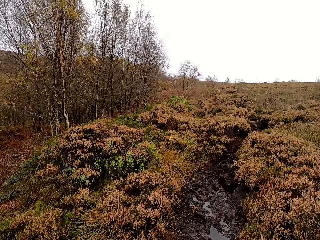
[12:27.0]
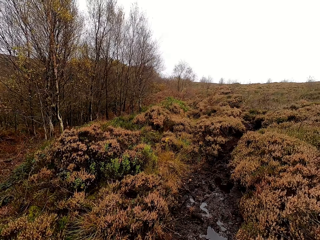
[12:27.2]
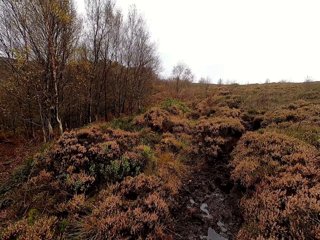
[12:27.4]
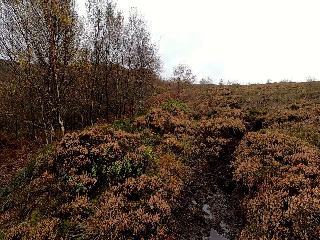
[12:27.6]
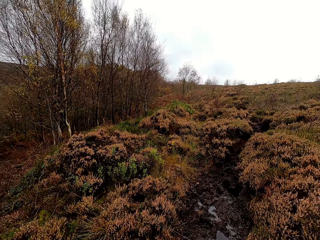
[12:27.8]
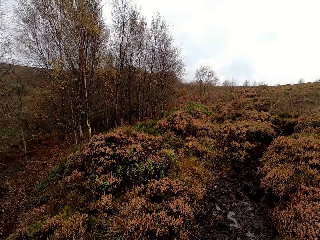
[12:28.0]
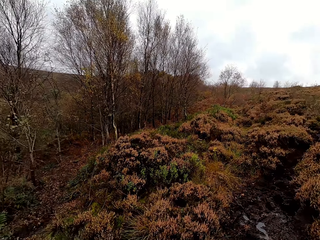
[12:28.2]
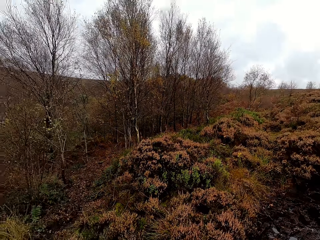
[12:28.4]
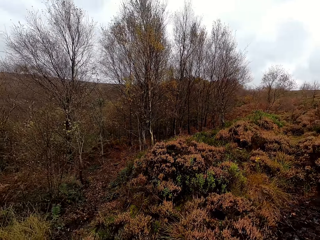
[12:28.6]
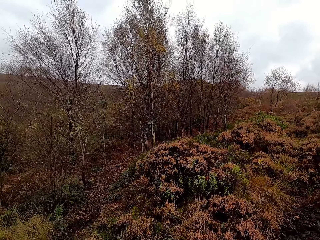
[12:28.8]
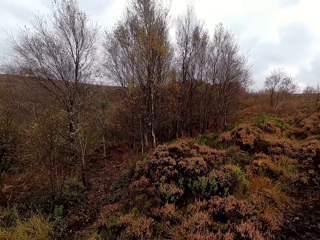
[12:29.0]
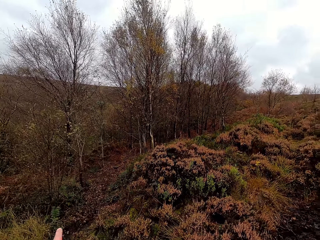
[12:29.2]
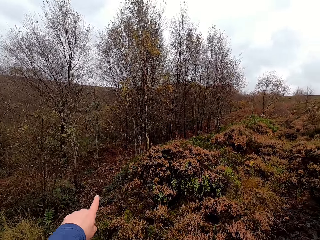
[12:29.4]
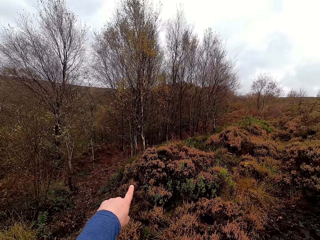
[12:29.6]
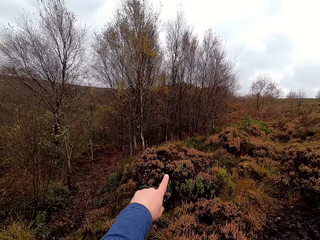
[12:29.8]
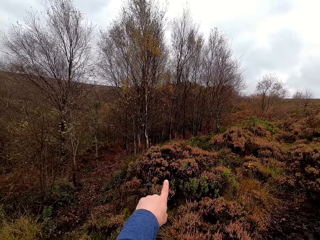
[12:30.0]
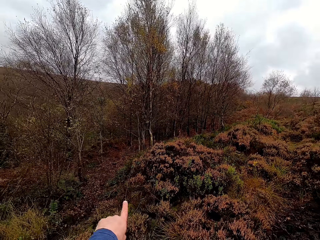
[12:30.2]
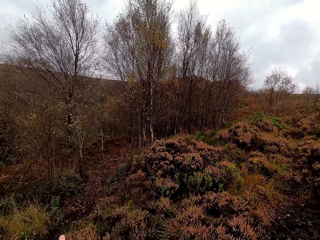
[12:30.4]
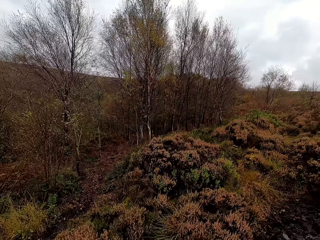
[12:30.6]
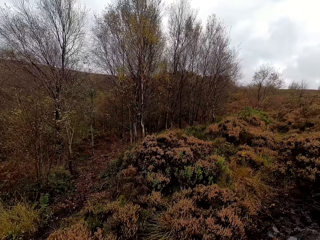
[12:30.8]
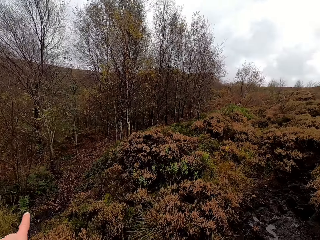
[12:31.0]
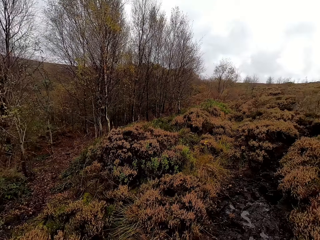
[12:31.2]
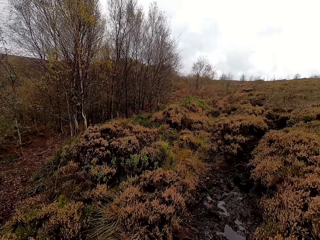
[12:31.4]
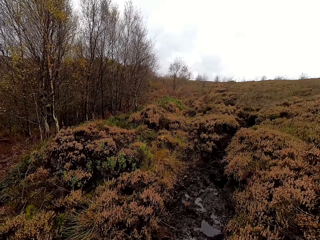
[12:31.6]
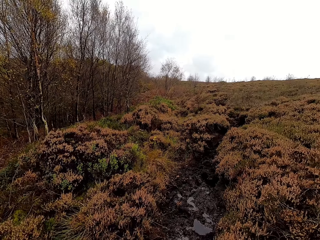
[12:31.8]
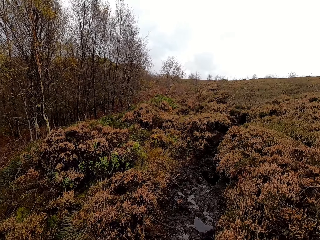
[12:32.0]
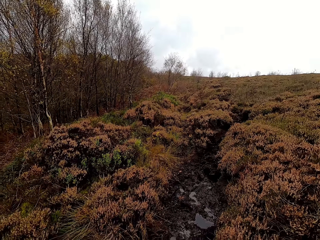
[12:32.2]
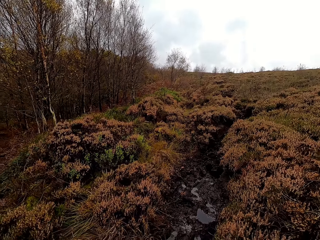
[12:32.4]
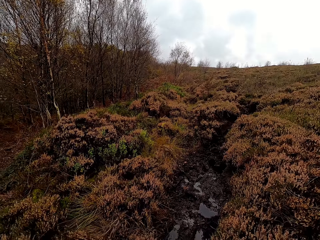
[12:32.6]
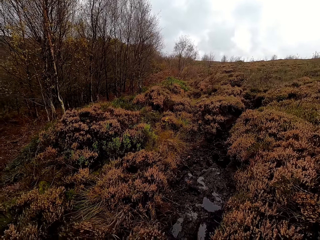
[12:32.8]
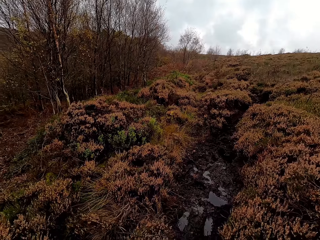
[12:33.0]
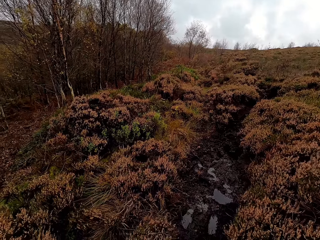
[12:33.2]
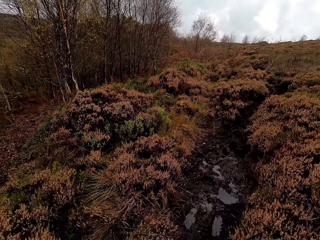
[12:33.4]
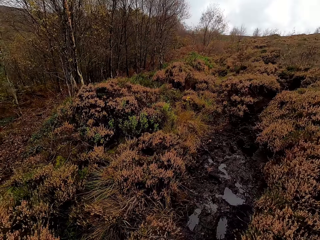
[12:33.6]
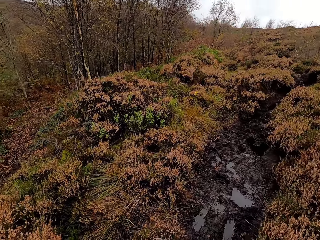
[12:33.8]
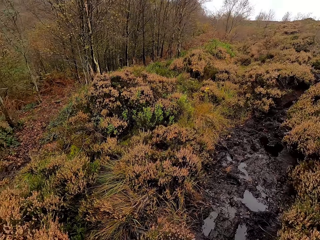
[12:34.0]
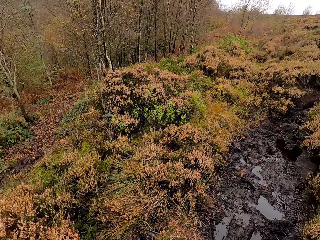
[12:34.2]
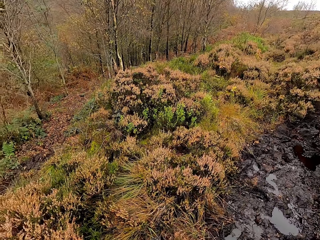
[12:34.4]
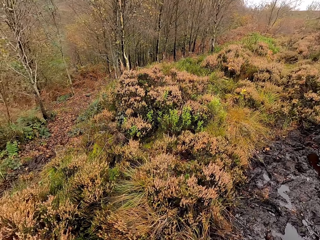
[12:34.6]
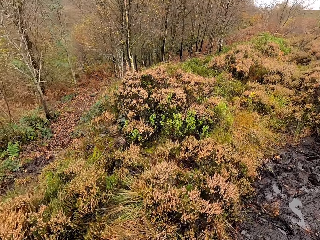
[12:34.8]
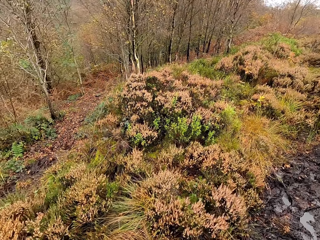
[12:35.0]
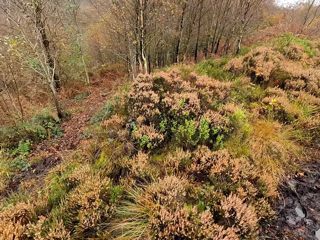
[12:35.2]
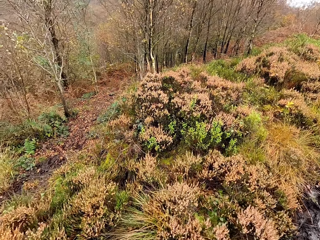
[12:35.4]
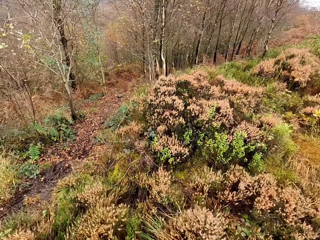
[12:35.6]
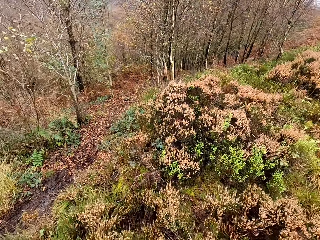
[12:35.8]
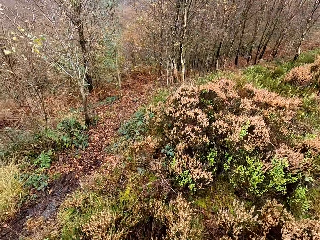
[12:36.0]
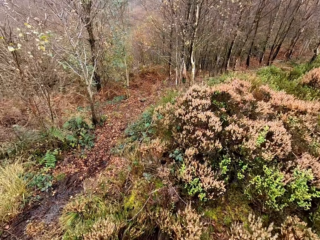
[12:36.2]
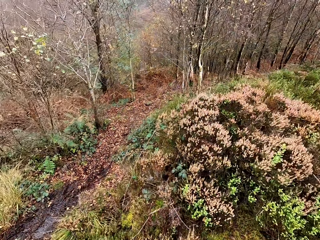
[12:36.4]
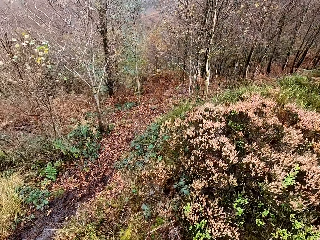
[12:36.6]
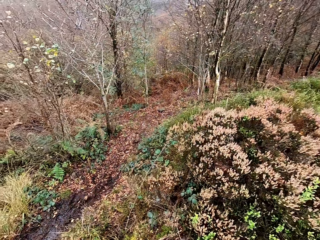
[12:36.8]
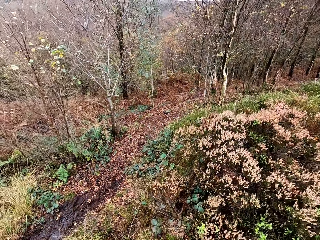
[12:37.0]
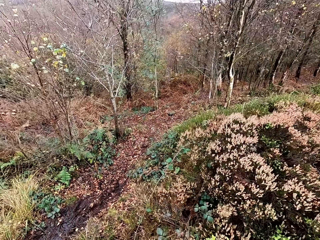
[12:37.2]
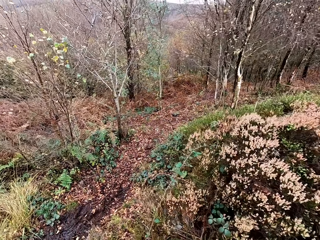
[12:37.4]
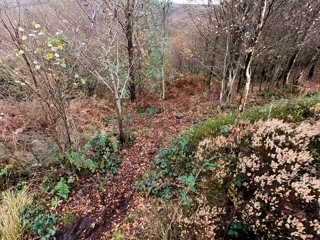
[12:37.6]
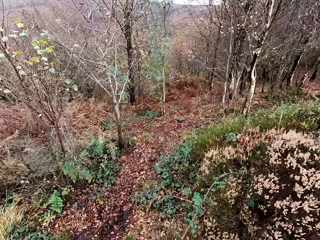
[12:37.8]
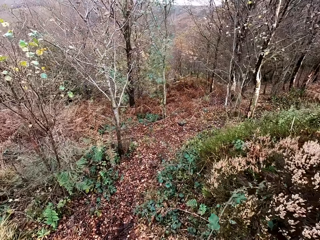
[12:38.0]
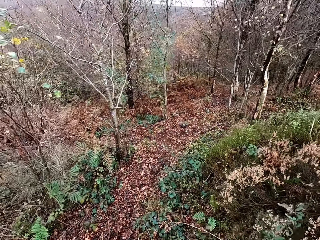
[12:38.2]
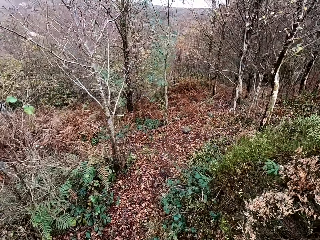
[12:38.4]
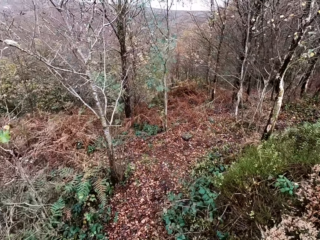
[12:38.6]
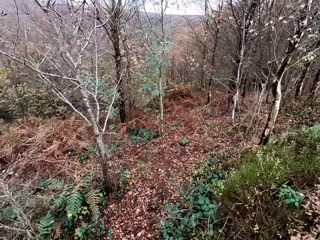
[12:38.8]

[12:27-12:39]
The camera wearer points at the field. They converse with a female. They walk along the path.

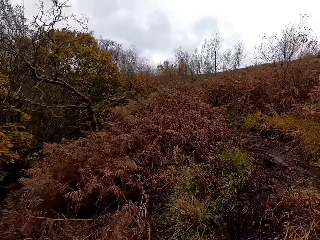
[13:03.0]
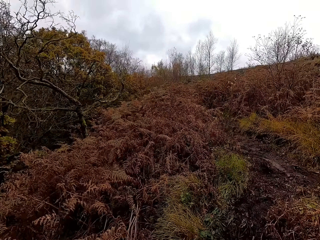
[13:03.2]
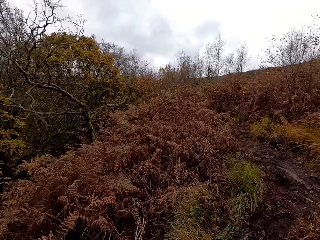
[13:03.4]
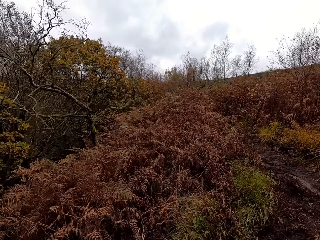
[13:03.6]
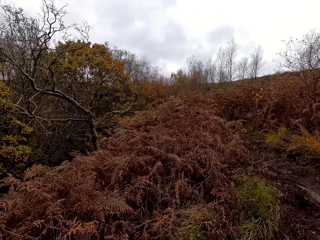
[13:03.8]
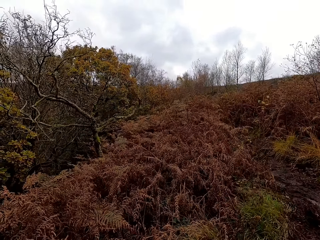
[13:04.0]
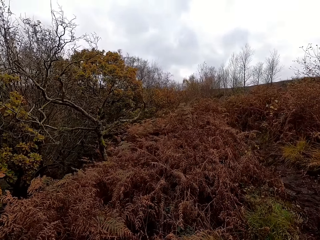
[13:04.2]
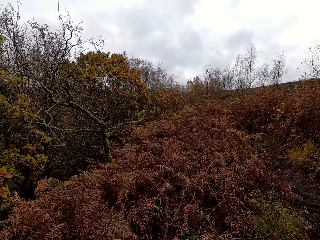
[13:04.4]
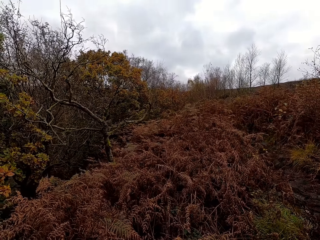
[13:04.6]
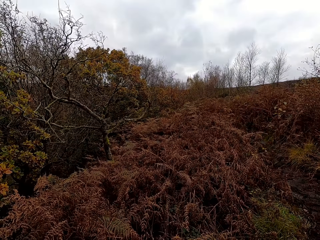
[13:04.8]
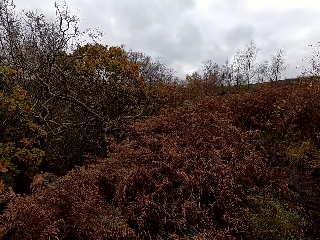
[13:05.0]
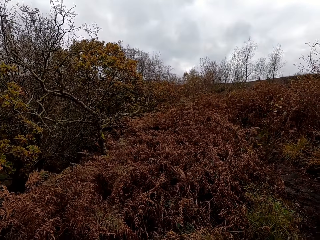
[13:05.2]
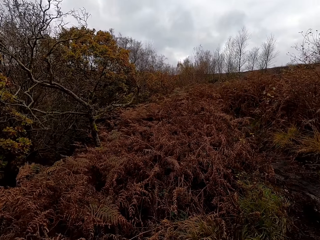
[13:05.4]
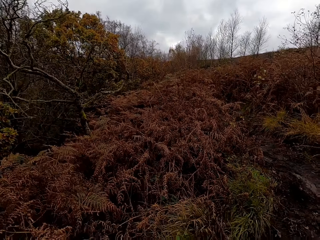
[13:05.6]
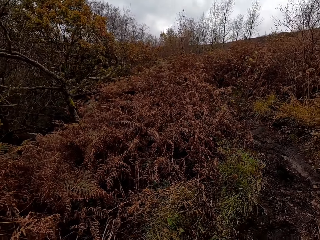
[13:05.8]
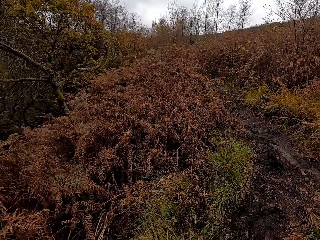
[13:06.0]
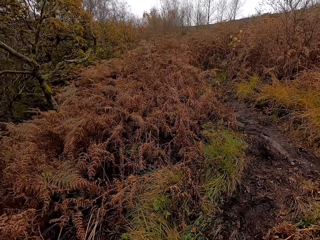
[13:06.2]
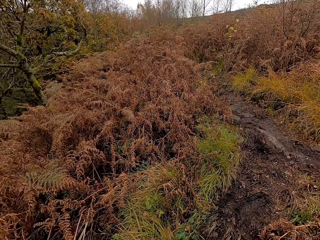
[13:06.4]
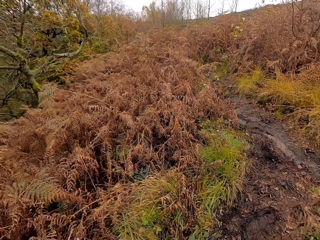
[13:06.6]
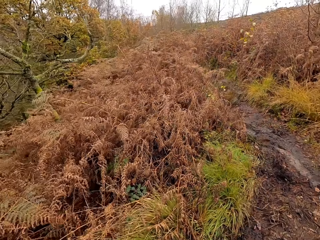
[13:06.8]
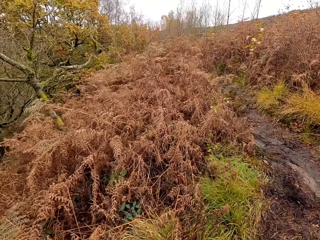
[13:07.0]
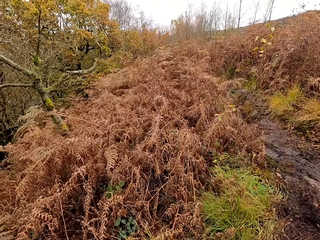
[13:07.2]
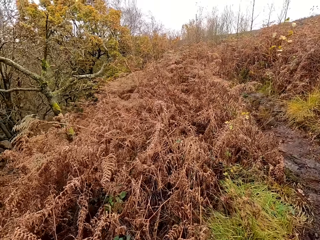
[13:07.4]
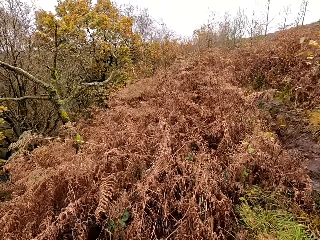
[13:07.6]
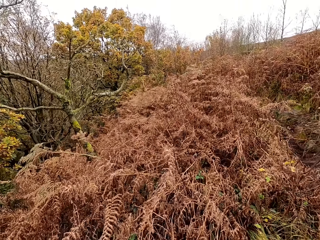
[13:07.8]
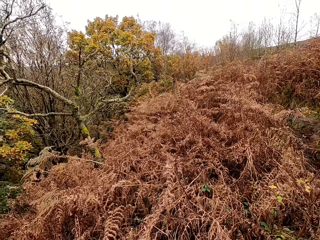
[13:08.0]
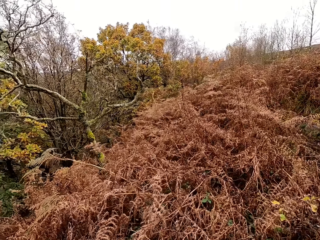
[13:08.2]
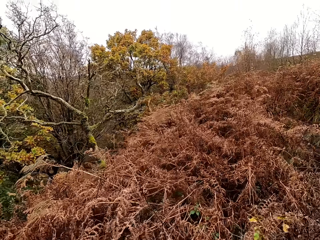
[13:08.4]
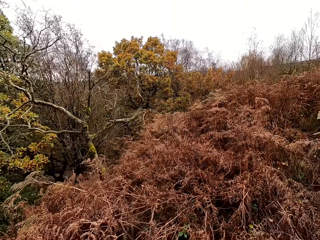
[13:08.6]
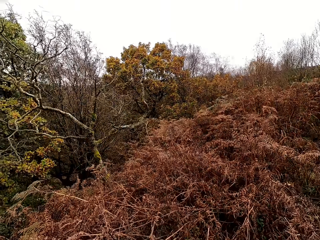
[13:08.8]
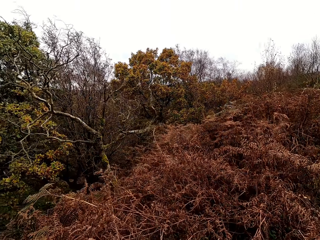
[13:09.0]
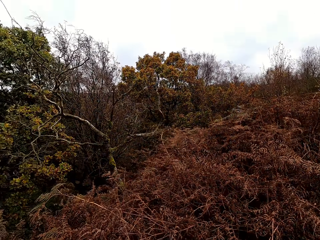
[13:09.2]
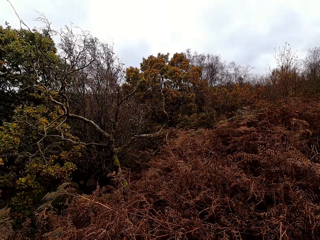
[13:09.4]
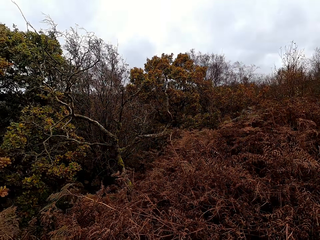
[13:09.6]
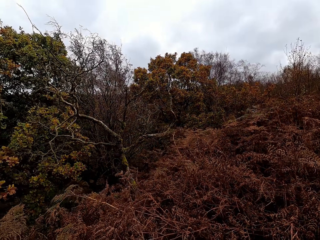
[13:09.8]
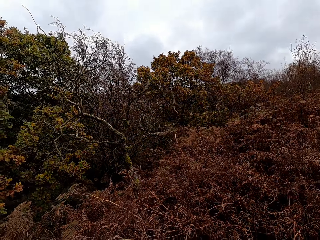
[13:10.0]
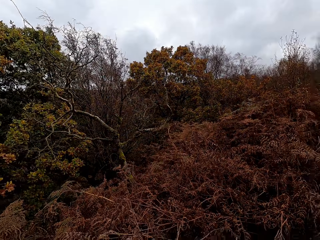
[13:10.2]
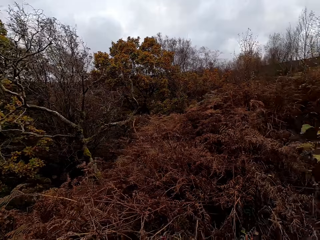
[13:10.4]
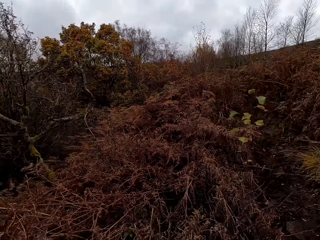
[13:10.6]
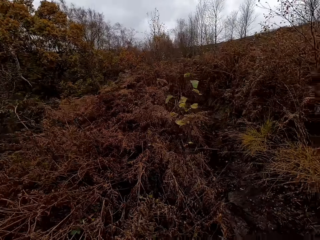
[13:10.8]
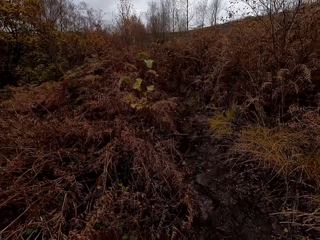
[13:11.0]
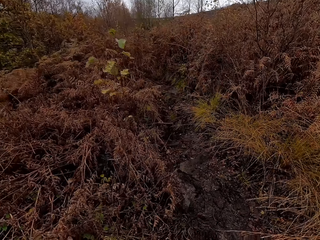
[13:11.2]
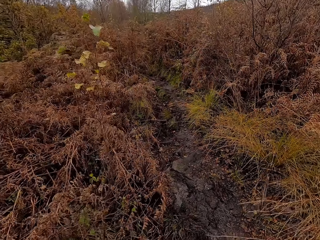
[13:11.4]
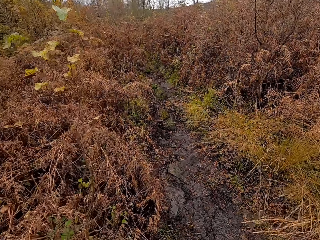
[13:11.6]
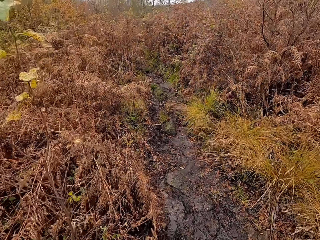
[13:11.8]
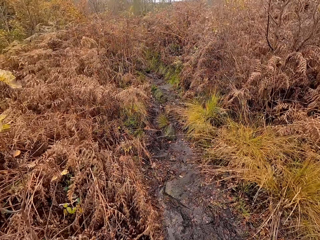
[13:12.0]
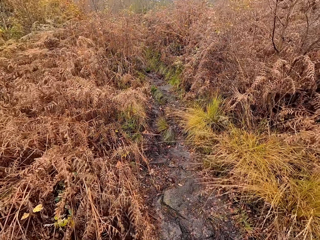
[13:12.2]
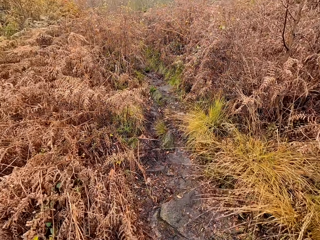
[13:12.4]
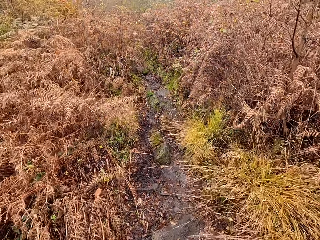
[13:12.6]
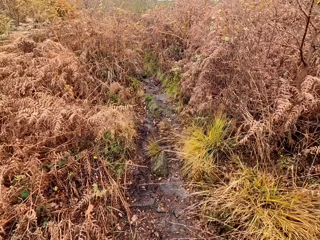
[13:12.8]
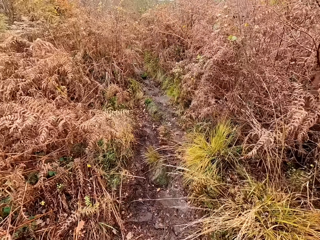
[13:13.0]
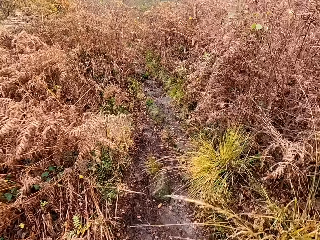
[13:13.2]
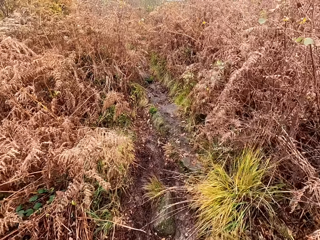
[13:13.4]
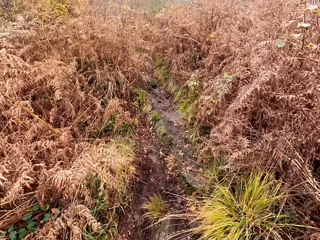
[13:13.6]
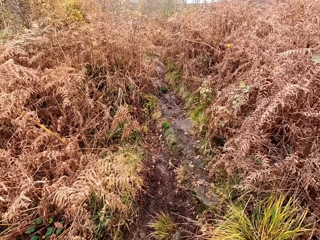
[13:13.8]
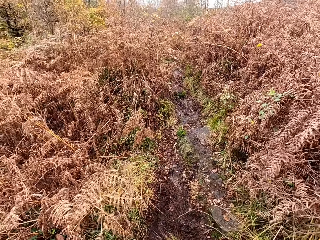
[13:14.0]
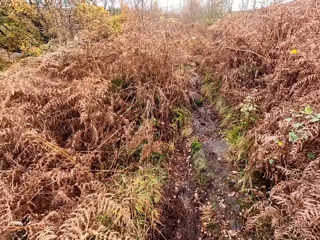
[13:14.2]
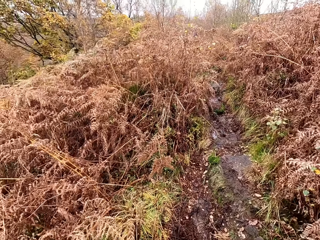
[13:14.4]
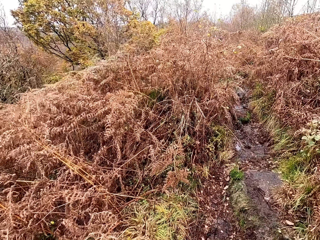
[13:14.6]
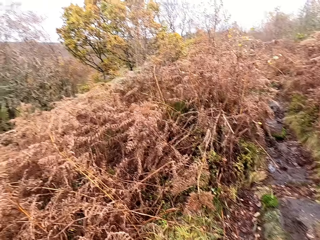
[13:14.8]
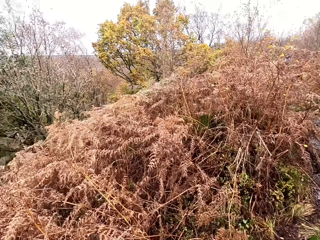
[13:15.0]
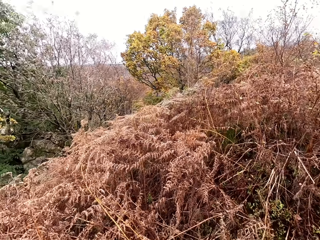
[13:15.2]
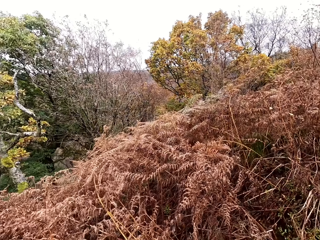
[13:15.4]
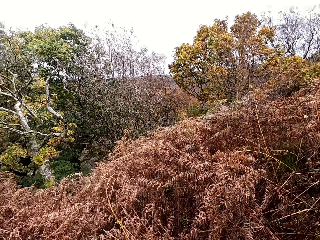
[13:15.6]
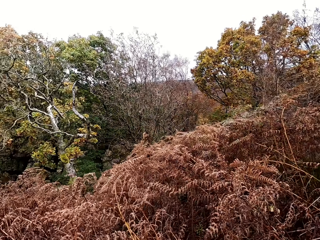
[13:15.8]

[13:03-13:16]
The camera wearer stops. They walk. They stop. They walk. They stop.
